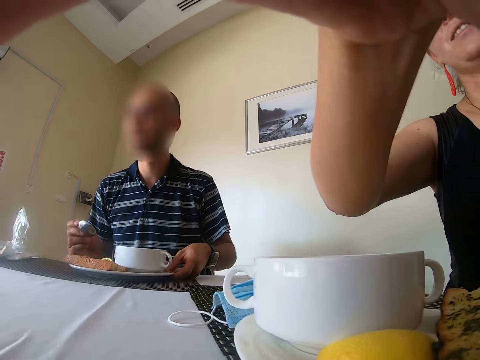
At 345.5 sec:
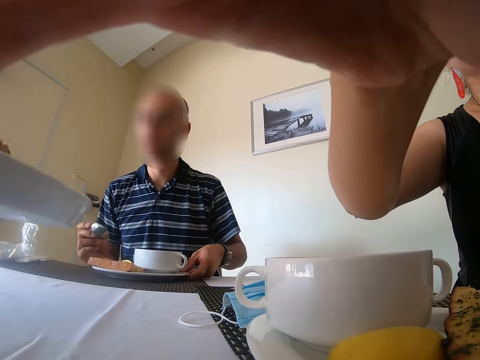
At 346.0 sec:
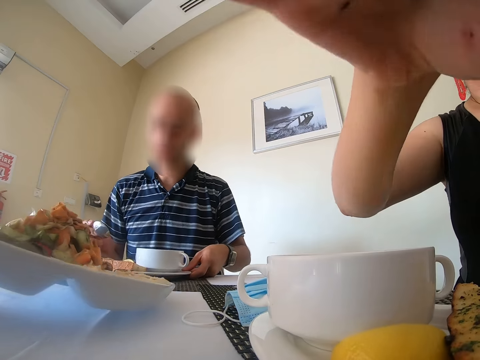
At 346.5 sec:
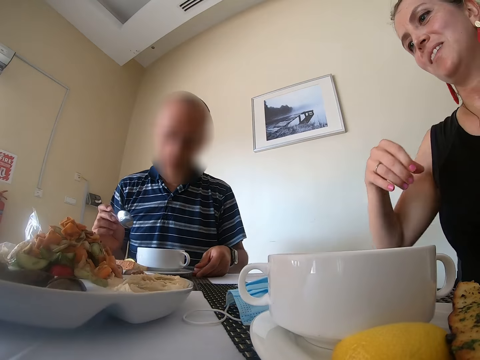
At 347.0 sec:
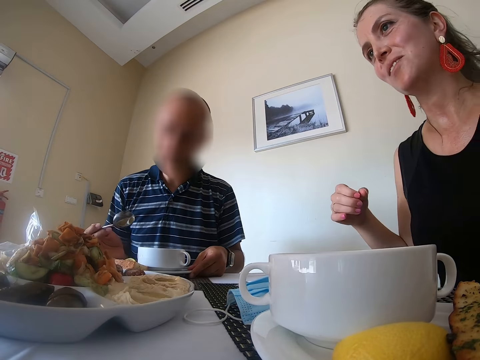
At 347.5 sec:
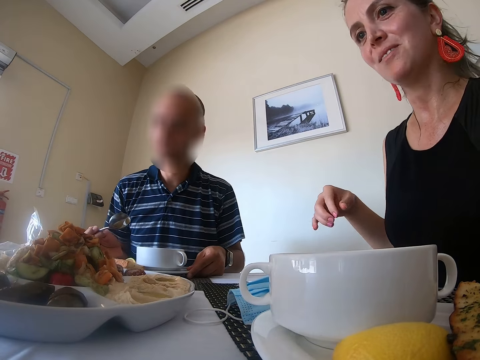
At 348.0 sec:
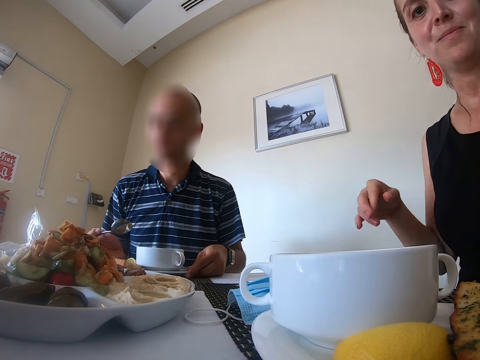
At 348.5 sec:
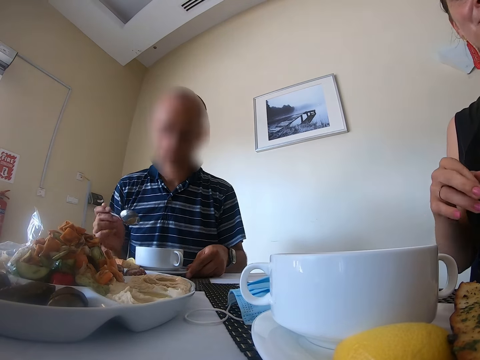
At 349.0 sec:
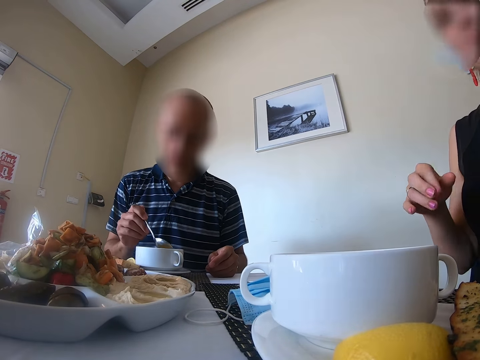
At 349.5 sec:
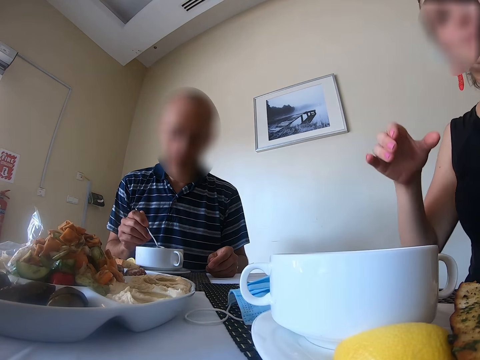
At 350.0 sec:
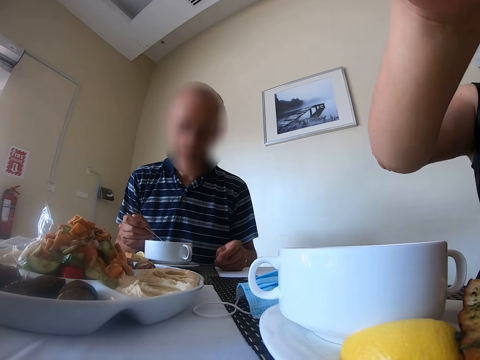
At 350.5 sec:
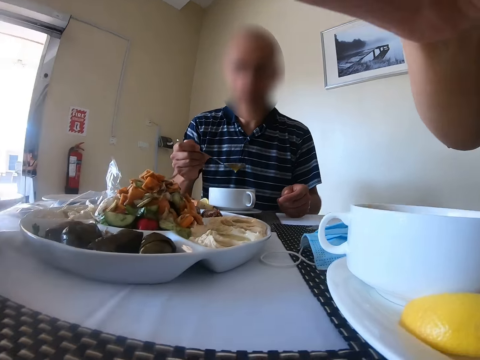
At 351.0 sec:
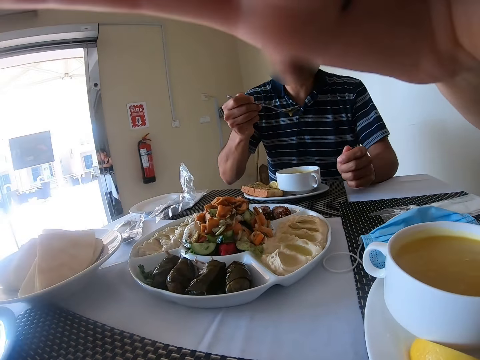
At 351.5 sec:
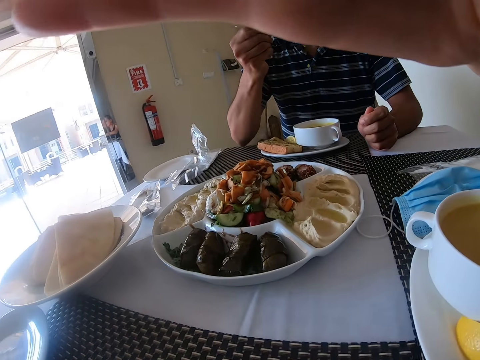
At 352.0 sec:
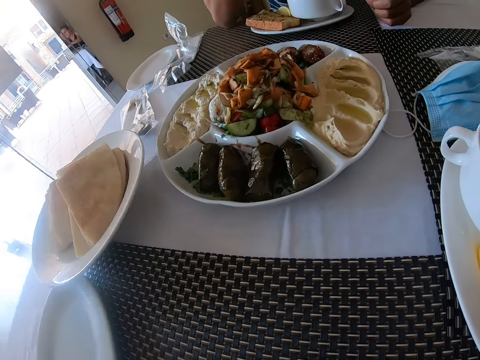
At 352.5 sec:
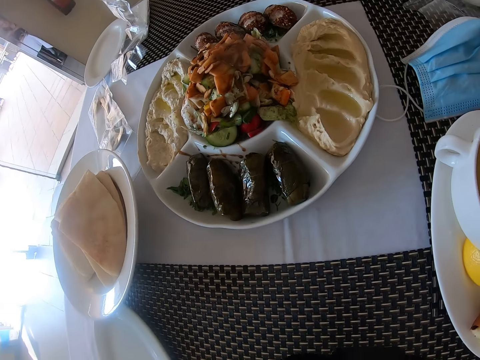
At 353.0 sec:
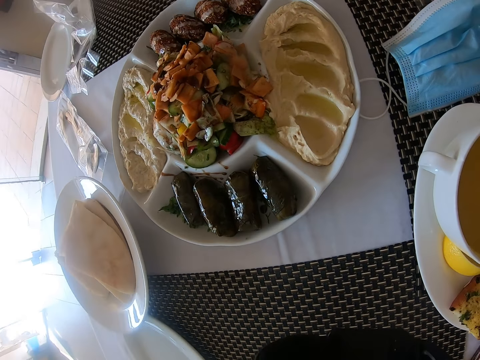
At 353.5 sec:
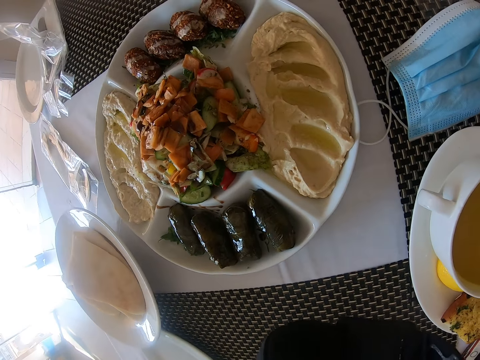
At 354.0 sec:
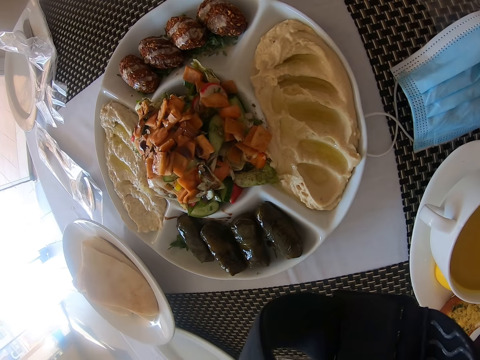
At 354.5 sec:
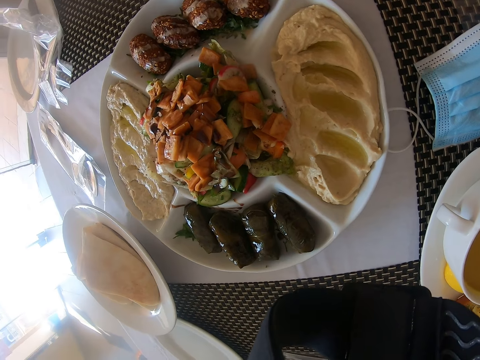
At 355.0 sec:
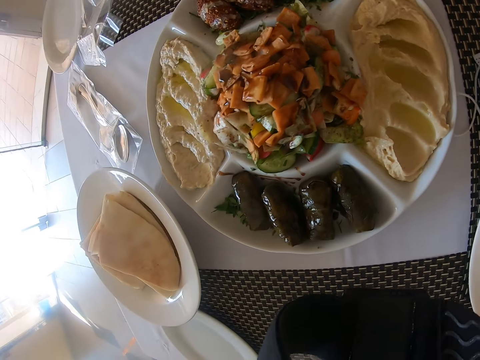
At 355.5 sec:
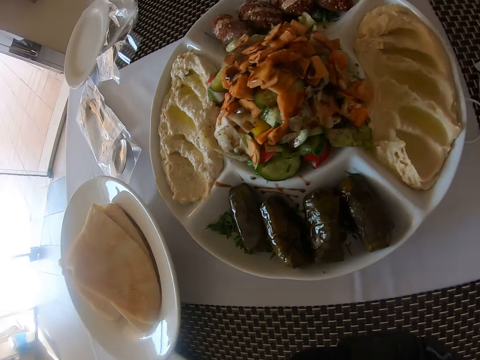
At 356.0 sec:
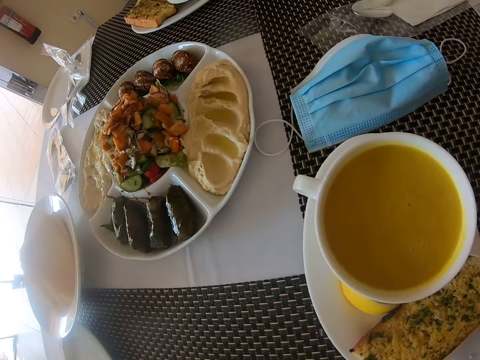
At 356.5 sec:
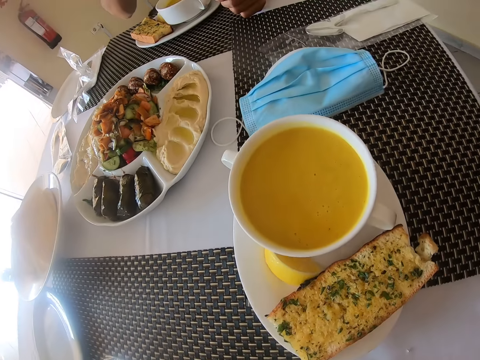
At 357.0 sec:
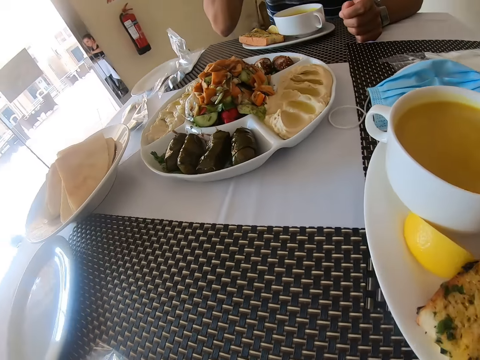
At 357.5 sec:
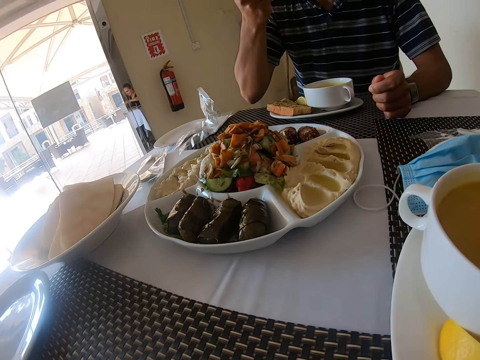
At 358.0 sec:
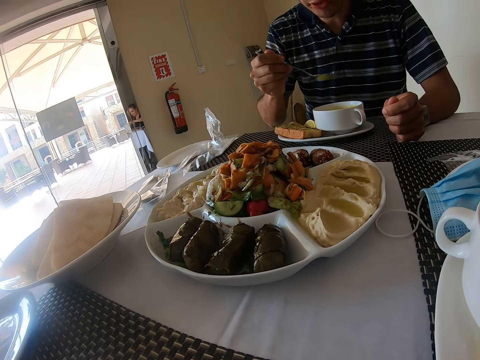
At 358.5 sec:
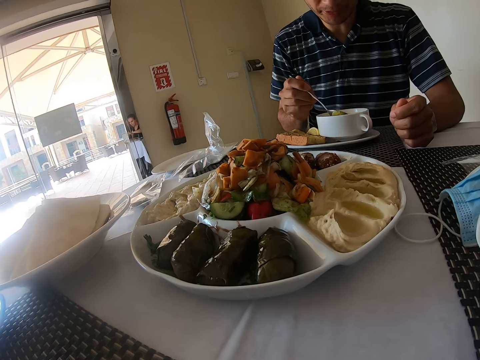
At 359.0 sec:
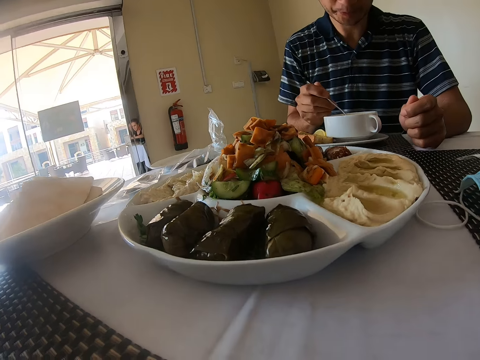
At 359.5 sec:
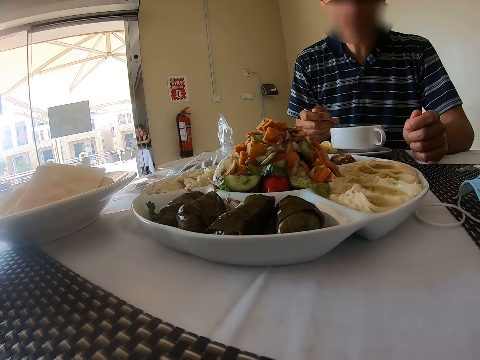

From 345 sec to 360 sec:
A person puts a plate of food on the table. The camera wearer puts the food on the table. The man eats with the spoon. The woman adjusts the camera on the camera wearer. Another man drinks tea using a spoon. The camera wearer looks at the food.

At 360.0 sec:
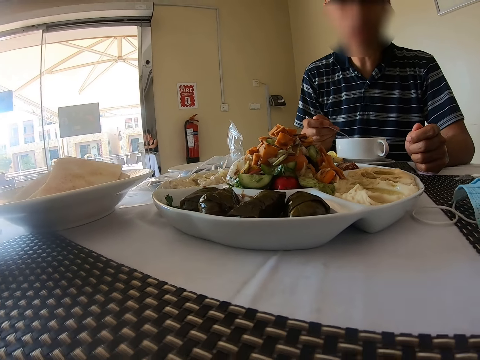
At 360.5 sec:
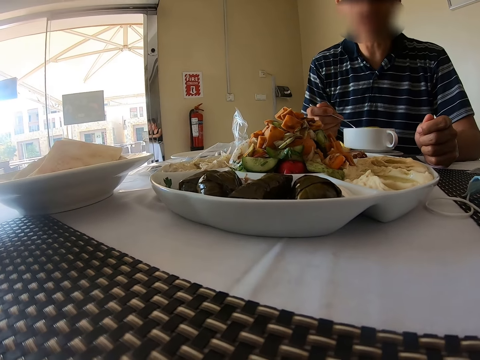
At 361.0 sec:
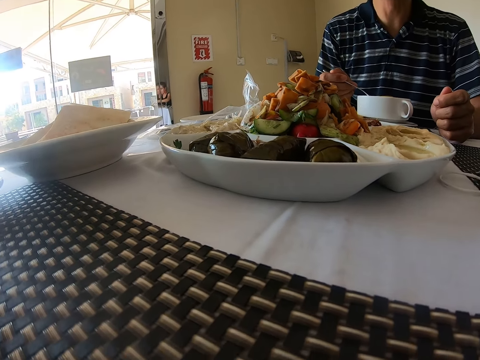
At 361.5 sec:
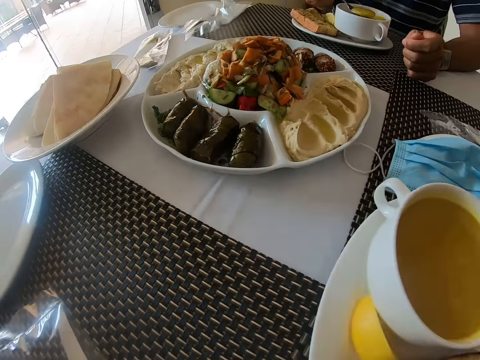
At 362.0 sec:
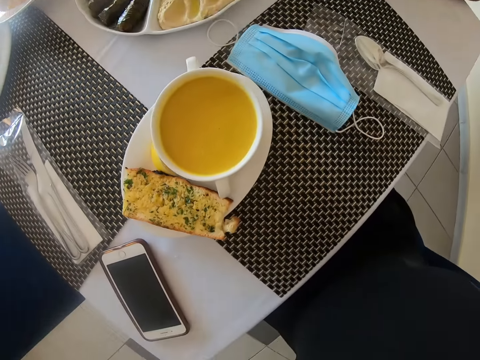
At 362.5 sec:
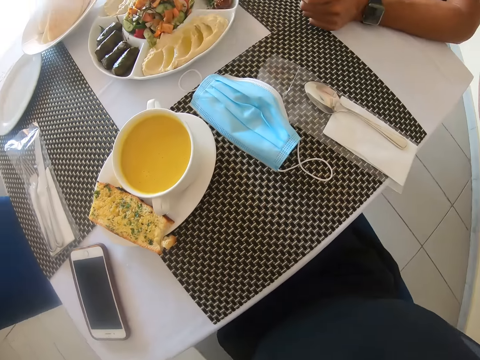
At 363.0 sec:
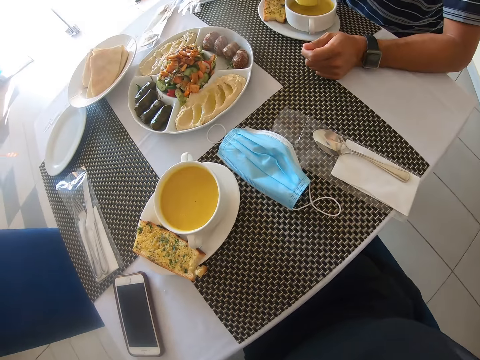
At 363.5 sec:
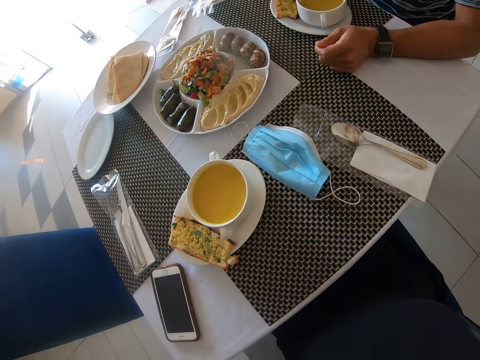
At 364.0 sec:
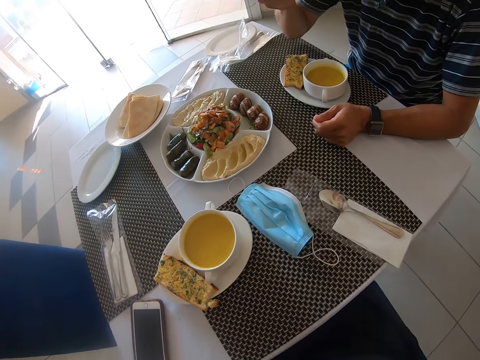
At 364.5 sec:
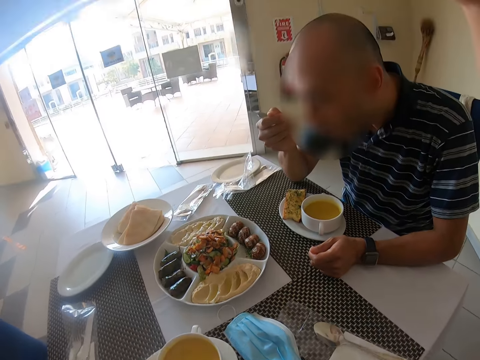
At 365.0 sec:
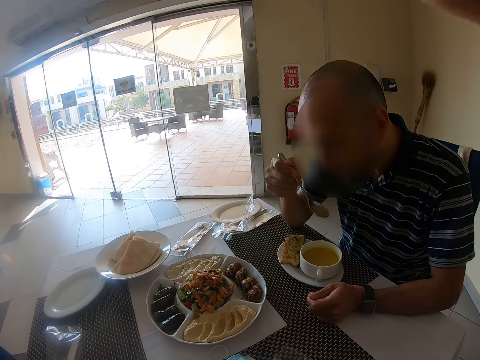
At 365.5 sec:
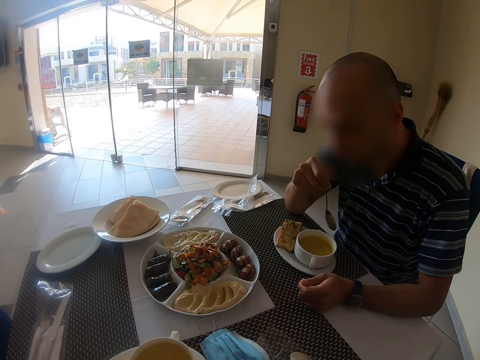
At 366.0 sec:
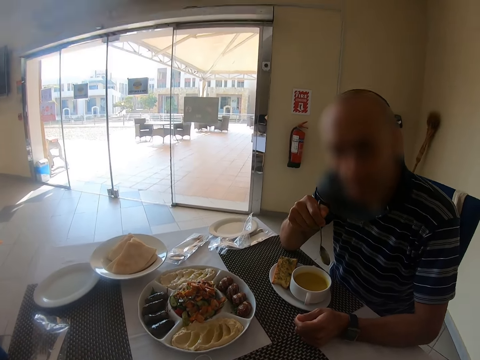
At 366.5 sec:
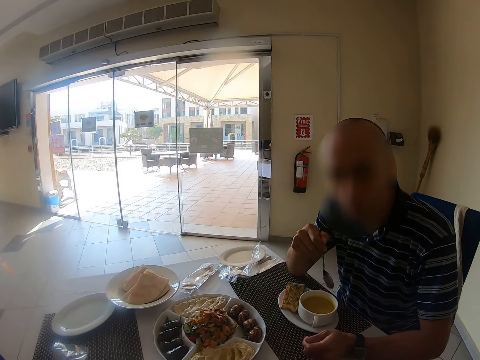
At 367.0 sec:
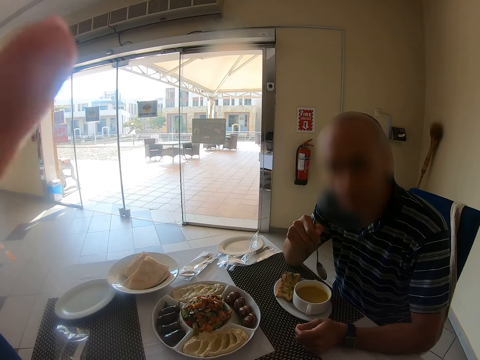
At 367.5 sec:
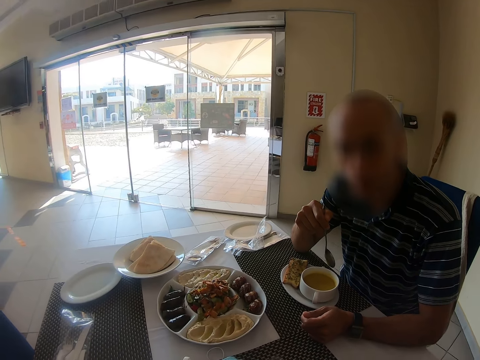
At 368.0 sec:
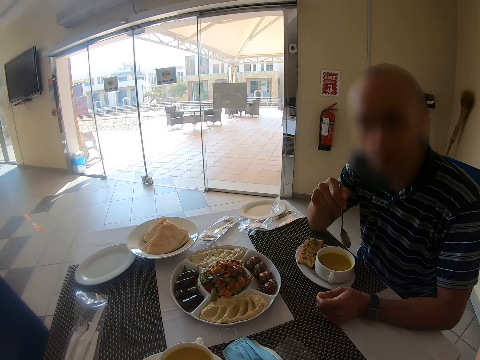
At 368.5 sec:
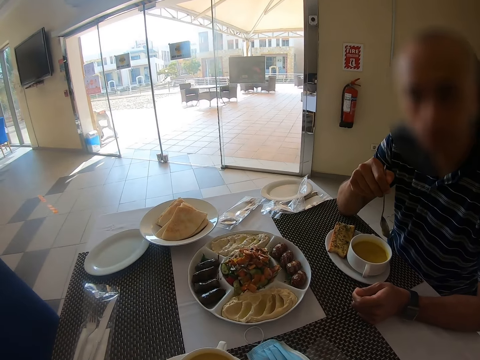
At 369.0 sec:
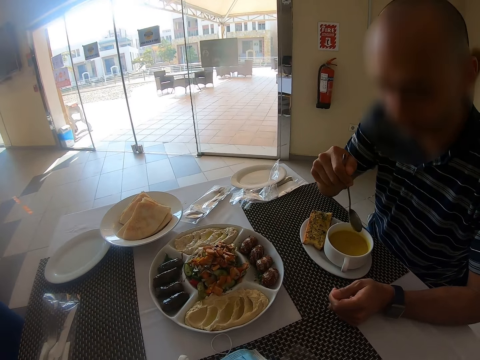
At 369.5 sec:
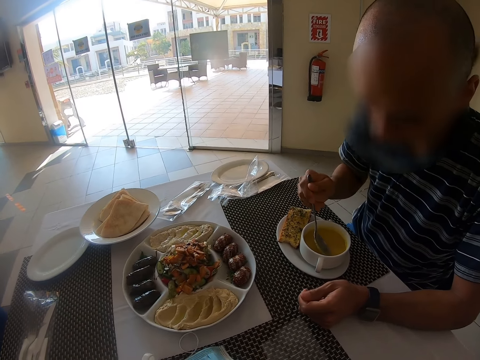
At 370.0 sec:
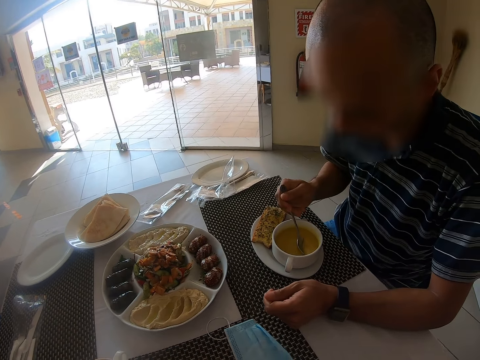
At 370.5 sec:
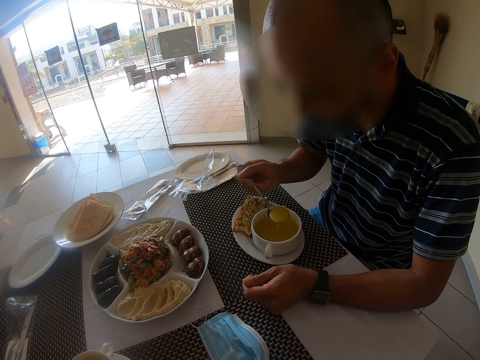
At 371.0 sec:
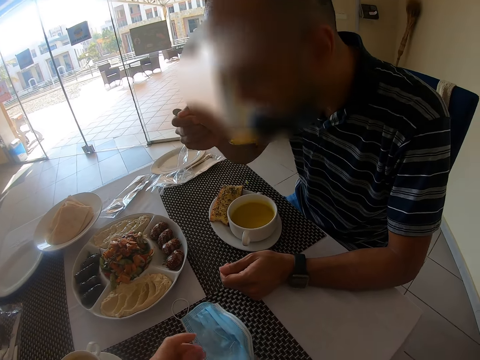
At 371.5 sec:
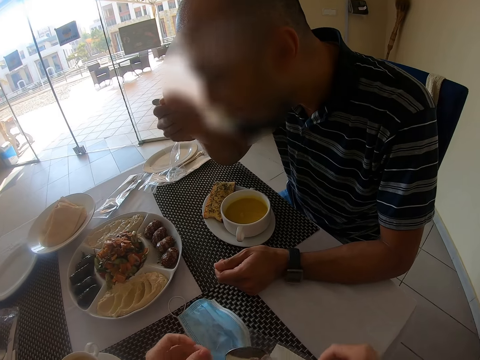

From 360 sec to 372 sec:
The man looks at the camera wearer. The man eats with the spoon. The camera wearer removes the spoon from the polythene.
